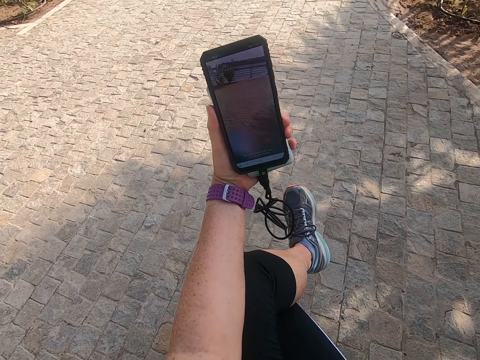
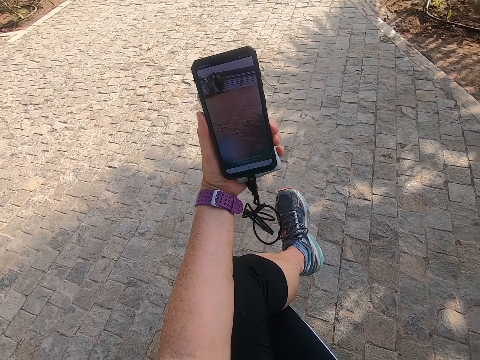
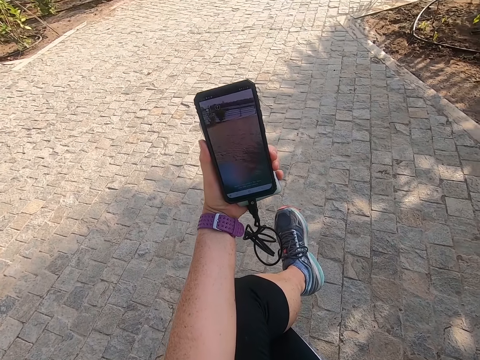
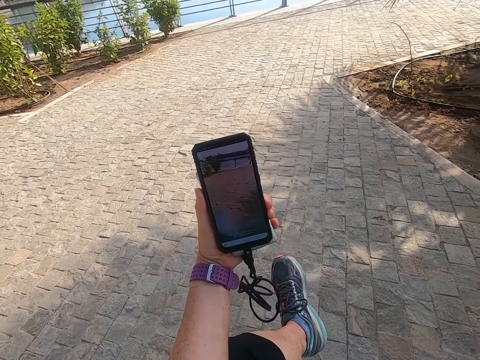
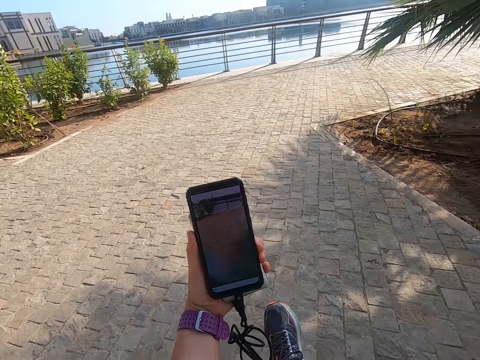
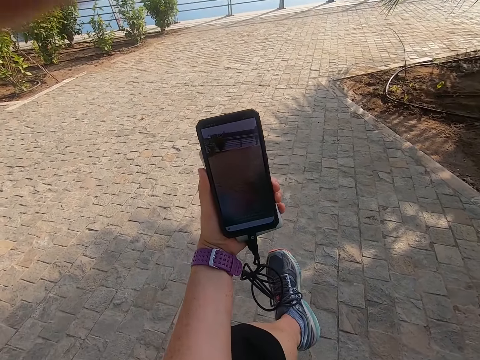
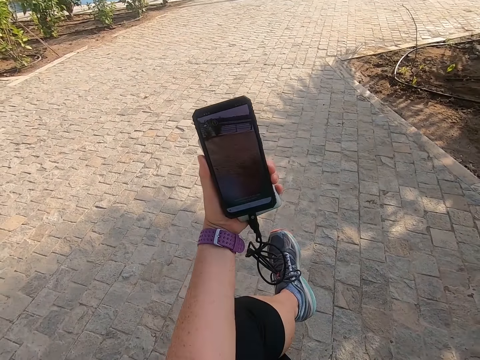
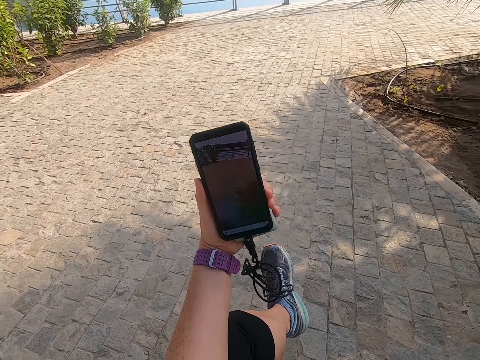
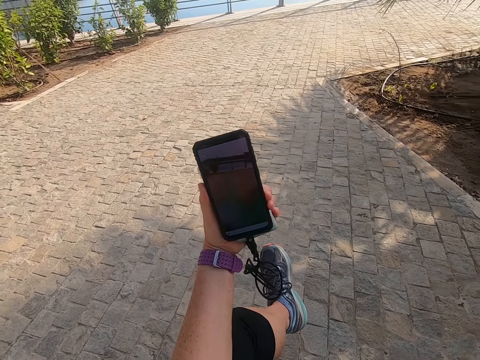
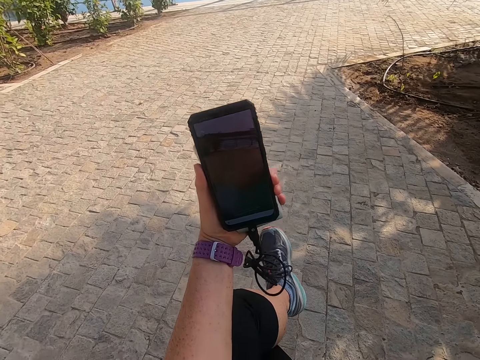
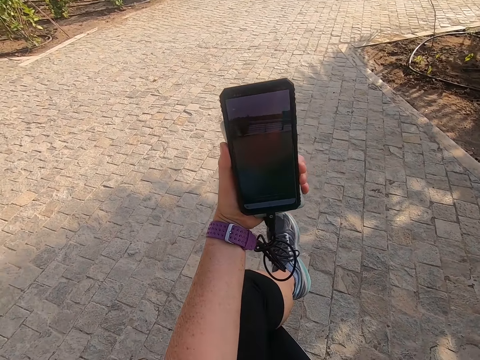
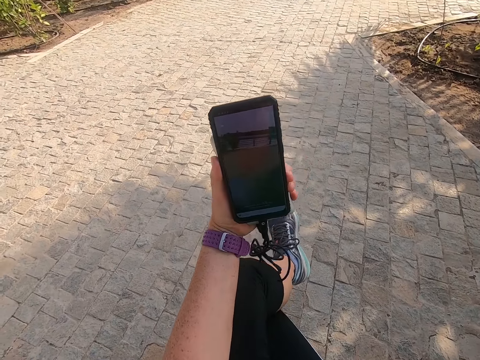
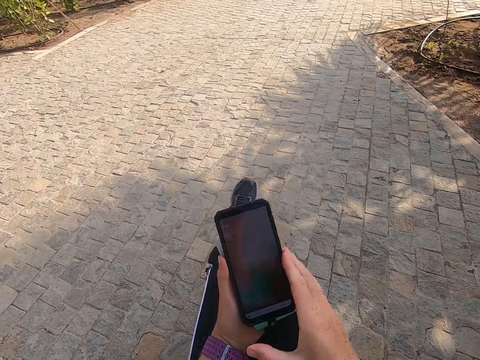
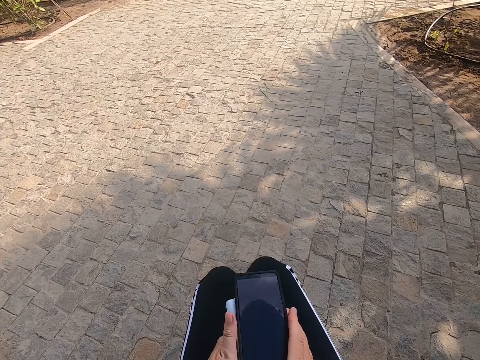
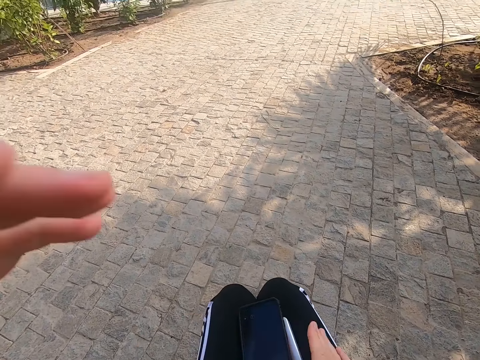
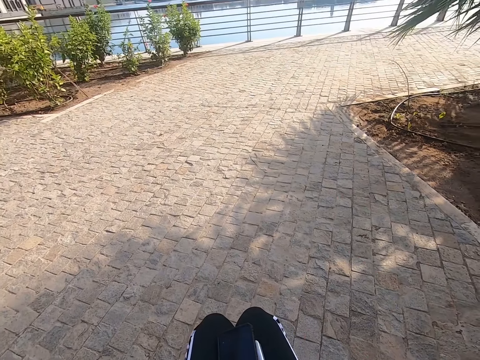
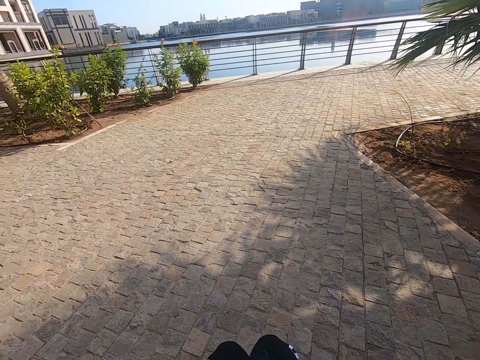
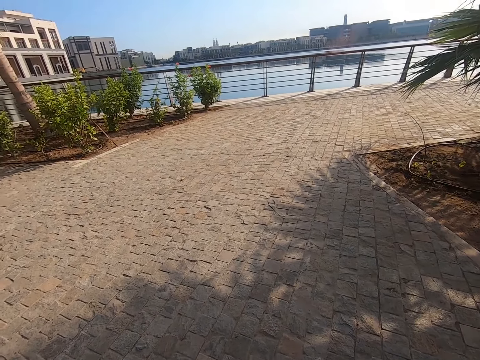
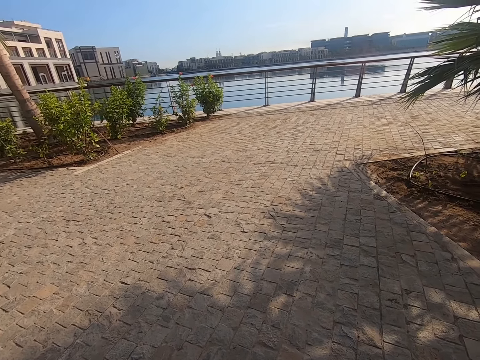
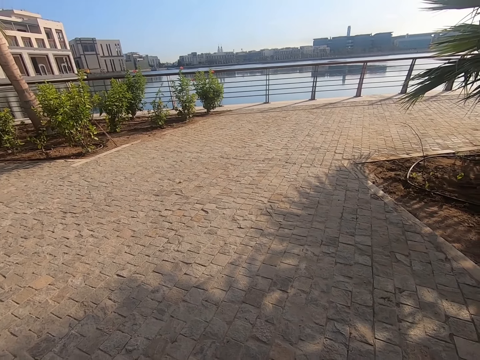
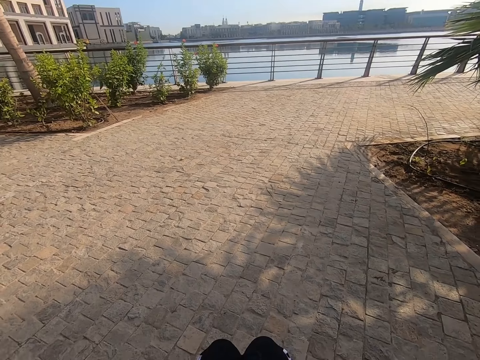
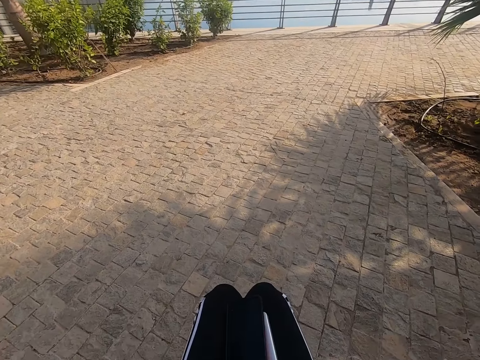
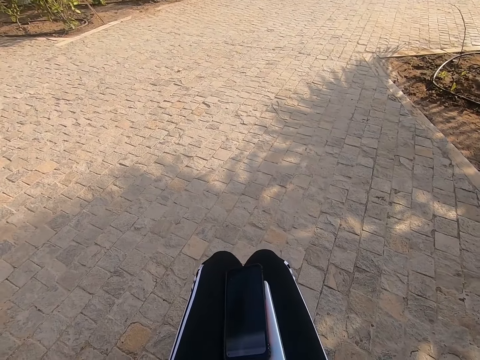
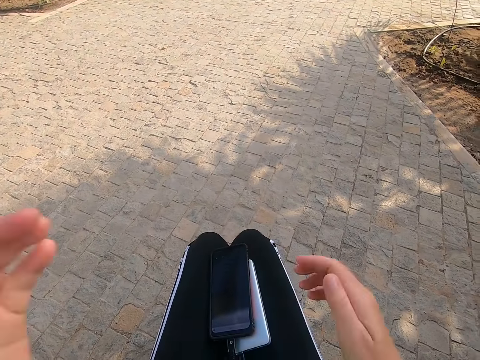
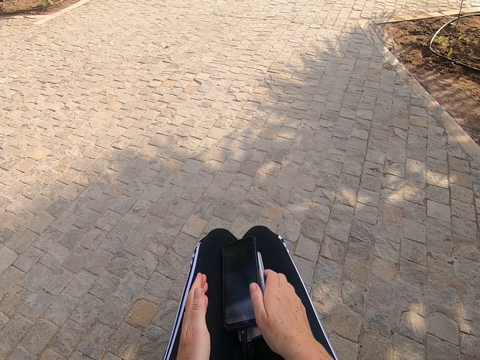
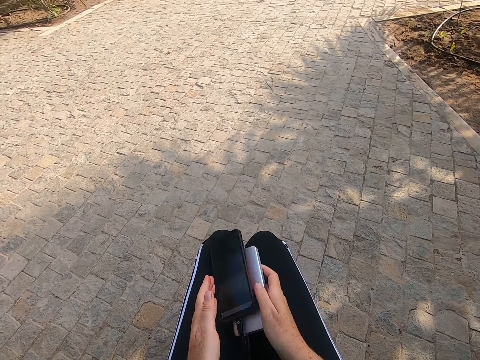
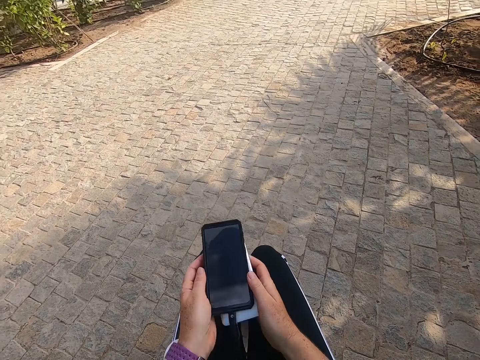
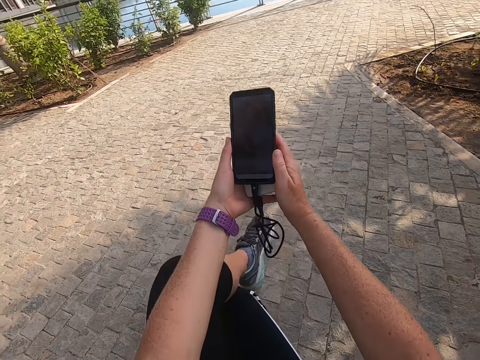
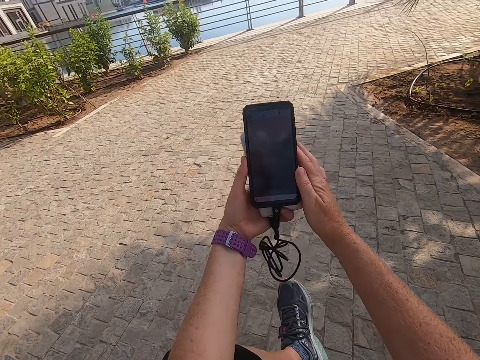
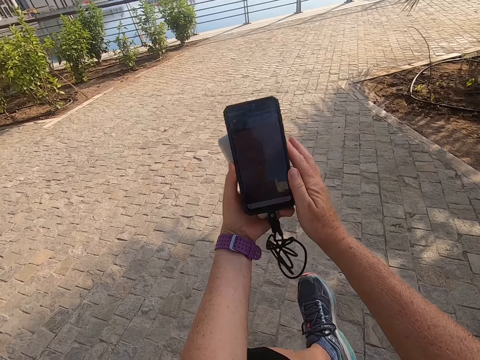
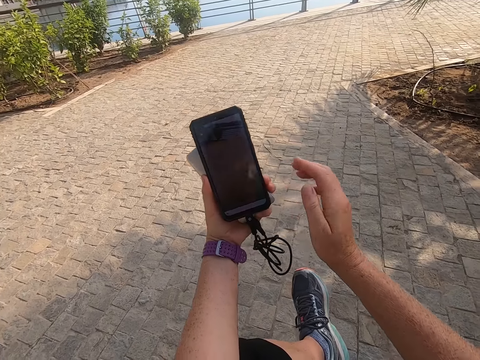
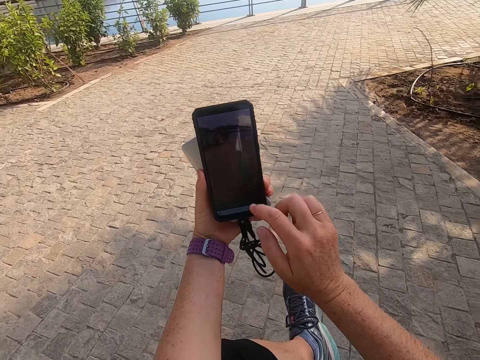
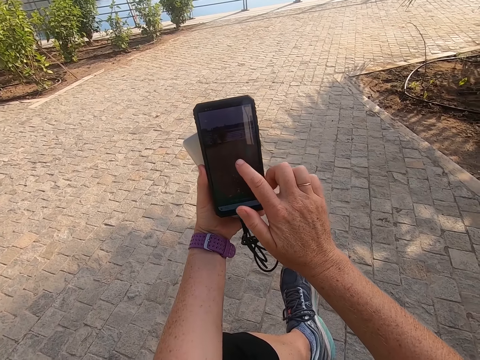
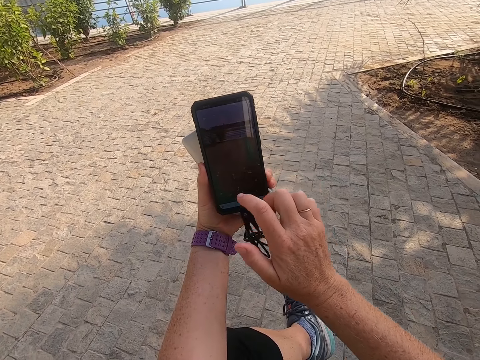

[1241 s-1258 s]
The camera wearer looks at the phone. They shake the phone. They hold the phone and power bank. They raise both hands. They hold the phone and power bank. They scroll the phone.

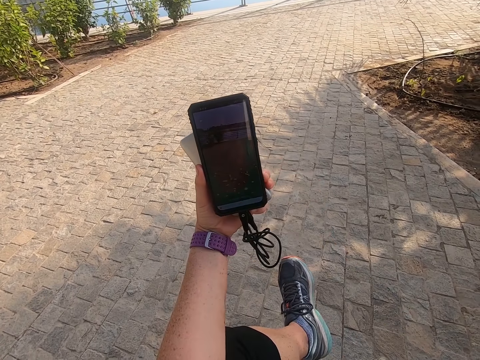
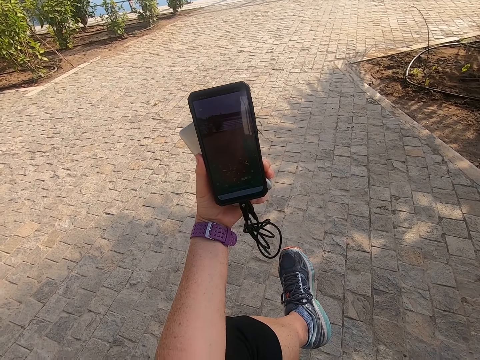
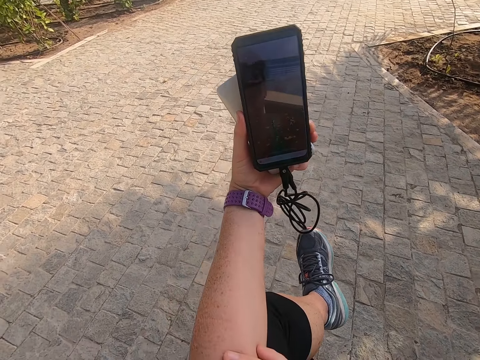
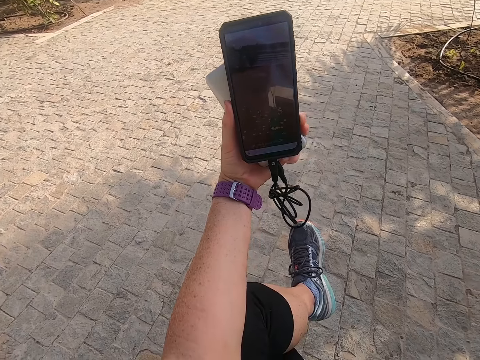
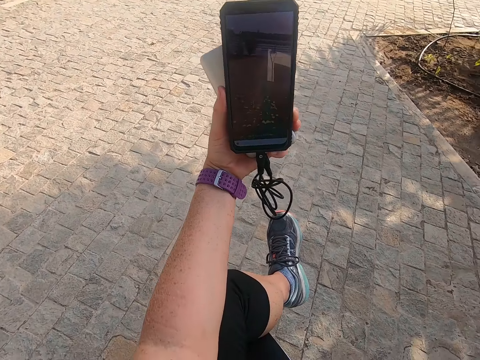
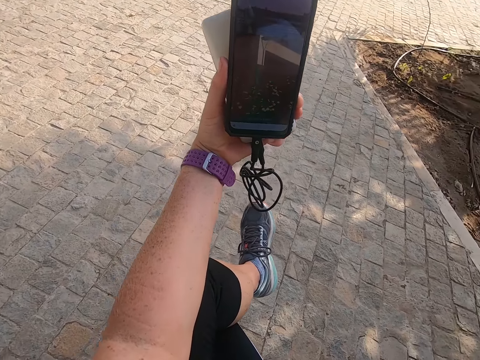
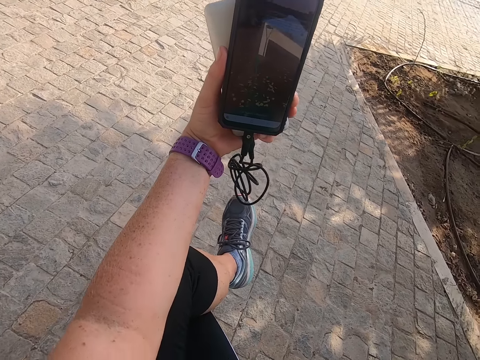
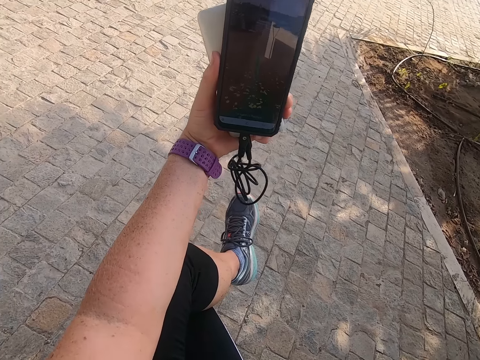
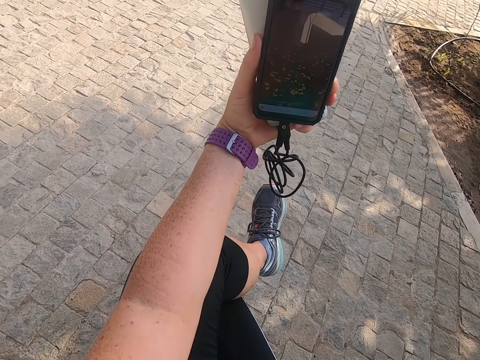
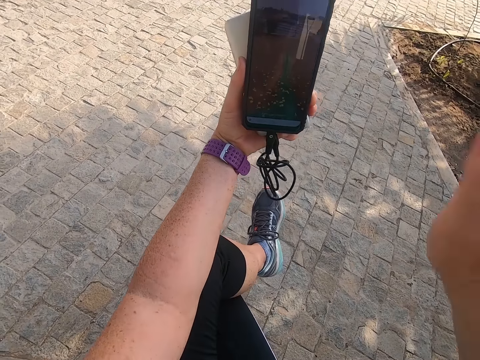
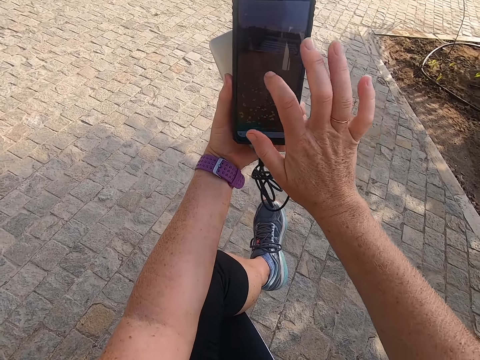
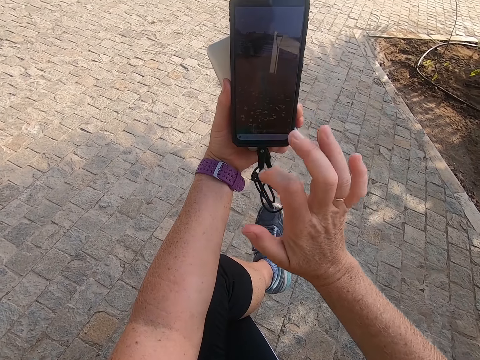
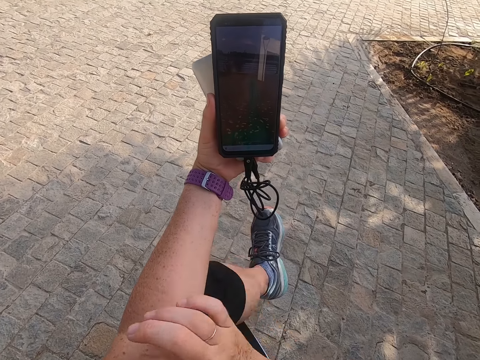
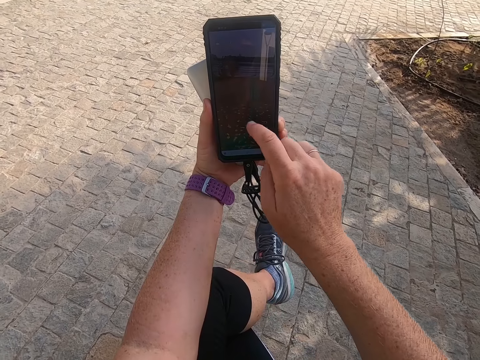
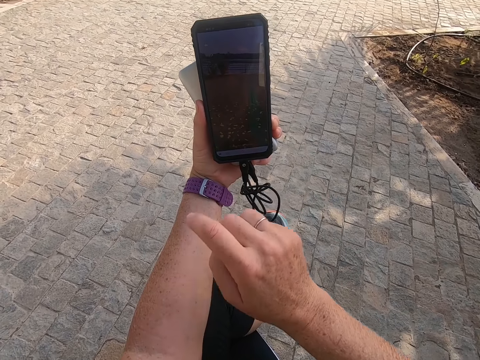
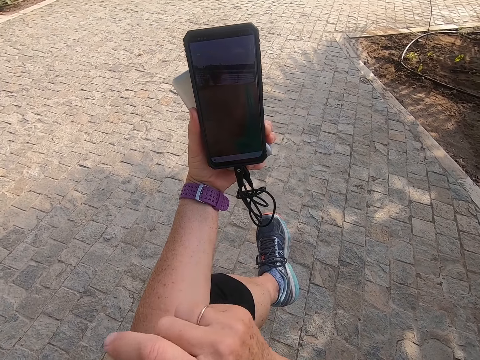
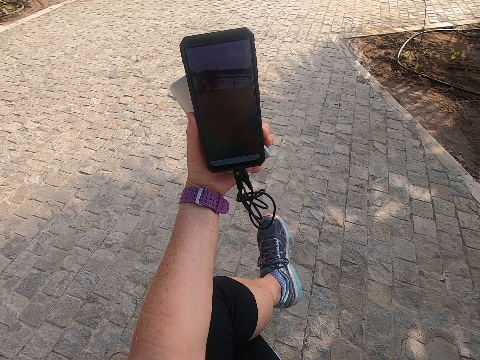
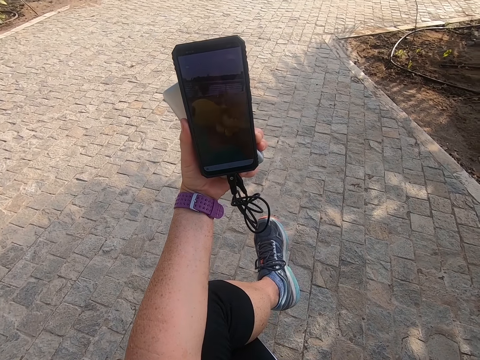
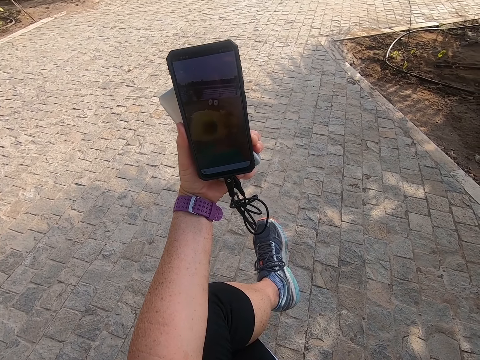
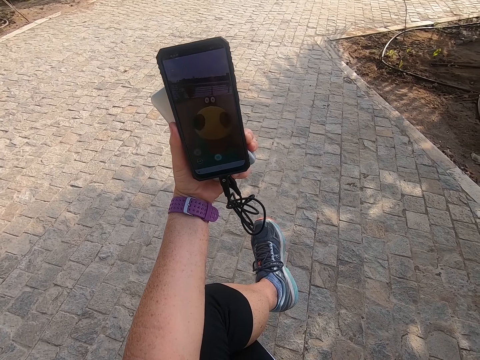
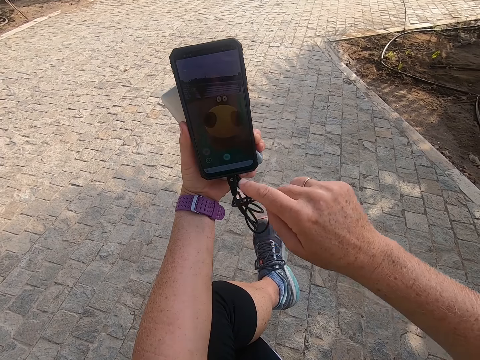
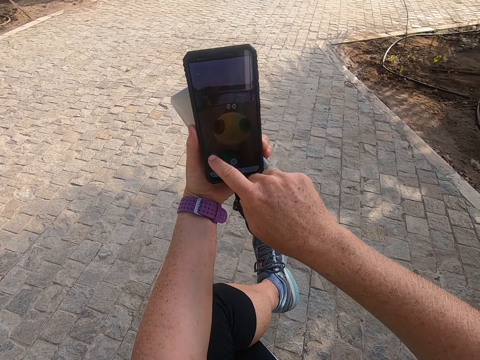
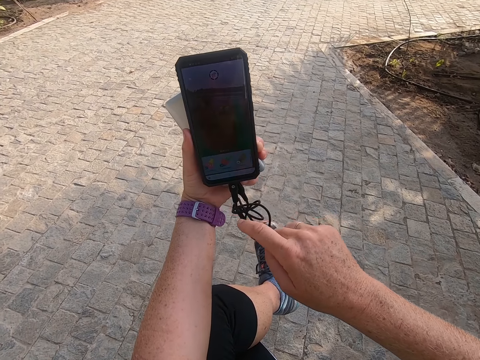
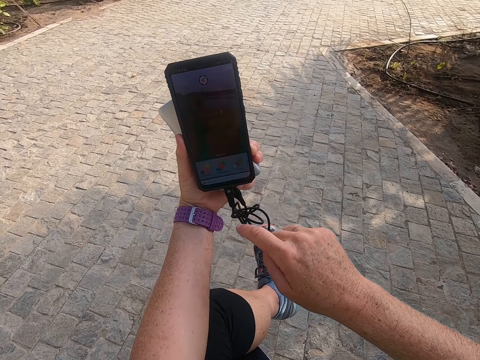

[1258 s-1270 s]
The camera wearer touches the phone. They look at the phone. They take a selfie. They scroll the phone. They touch the phone. They touch the left hand. They touch the phone. They look at the phone. They scroll the phone. They touch the left hand. They touch the phone.
